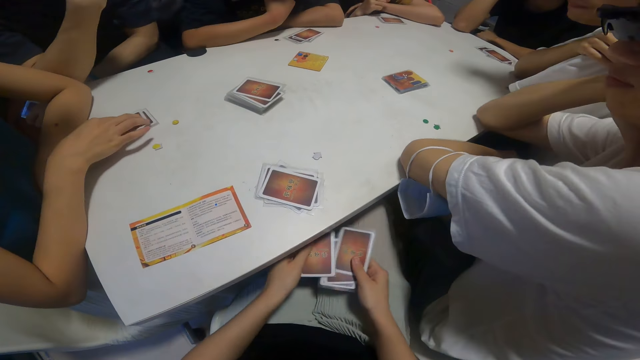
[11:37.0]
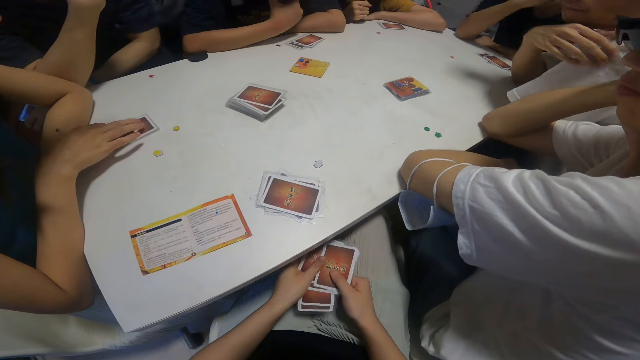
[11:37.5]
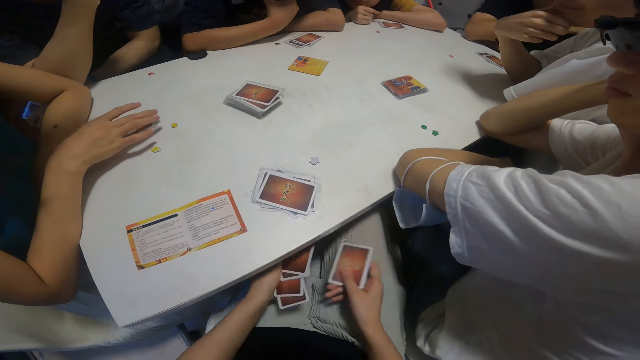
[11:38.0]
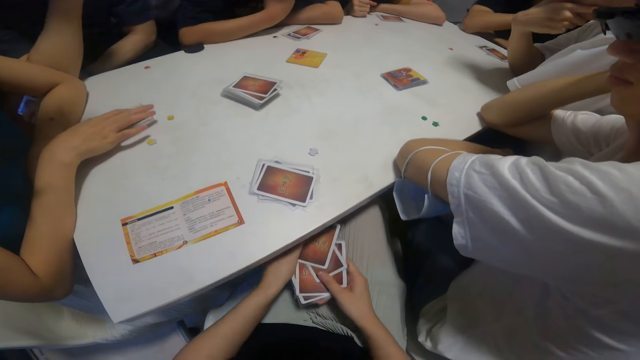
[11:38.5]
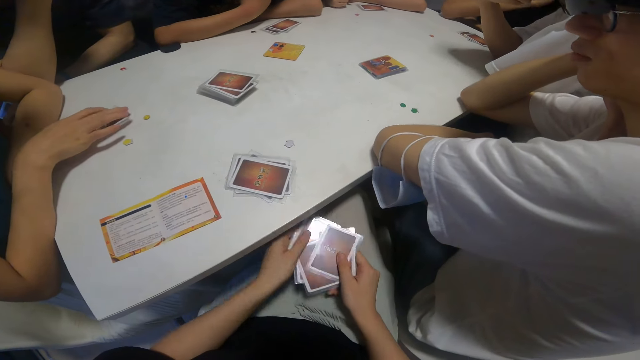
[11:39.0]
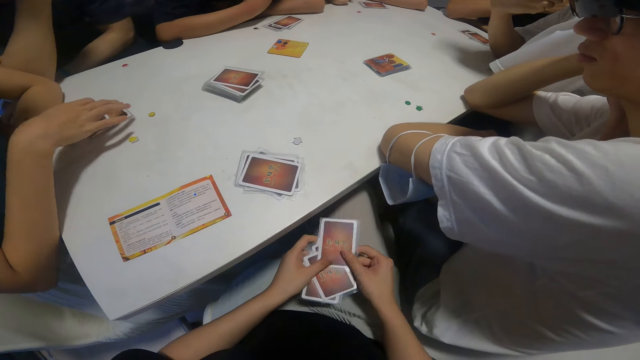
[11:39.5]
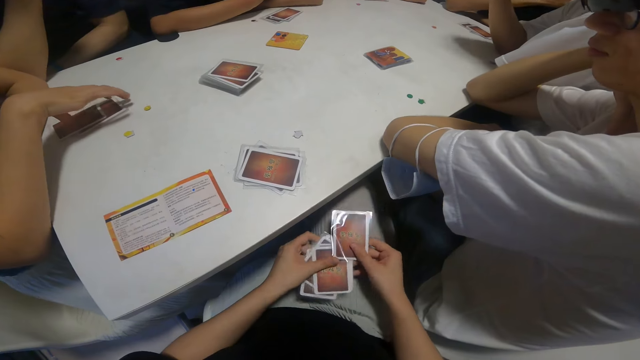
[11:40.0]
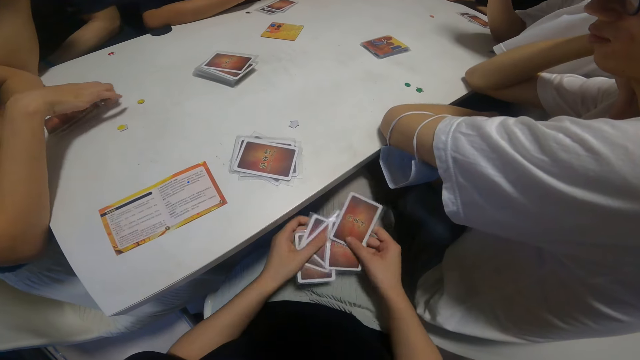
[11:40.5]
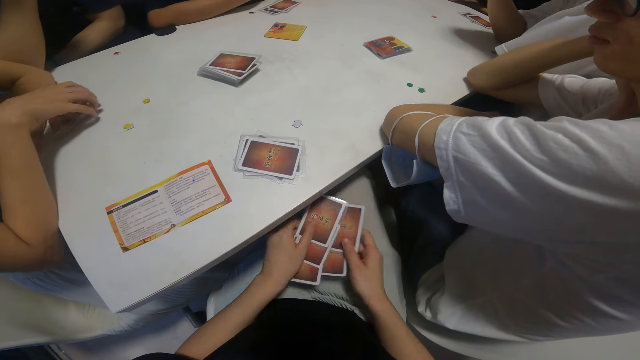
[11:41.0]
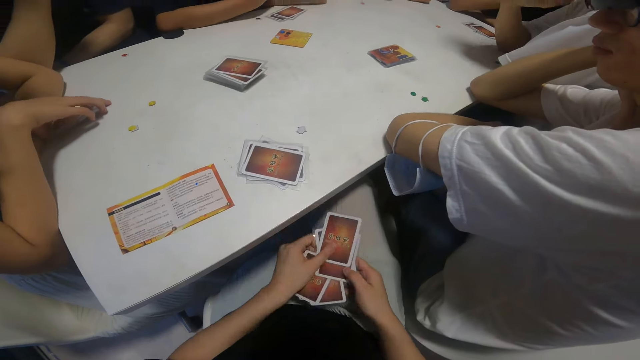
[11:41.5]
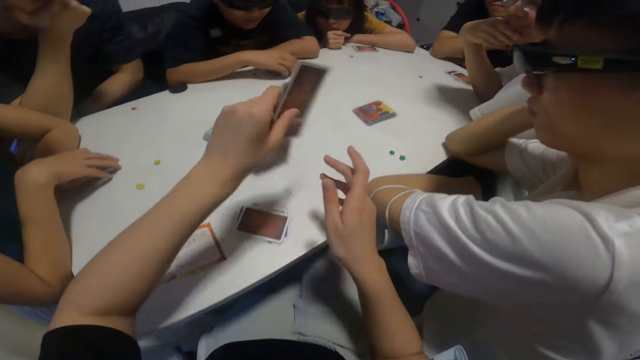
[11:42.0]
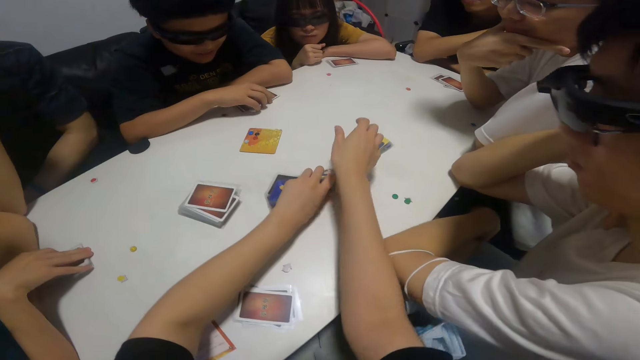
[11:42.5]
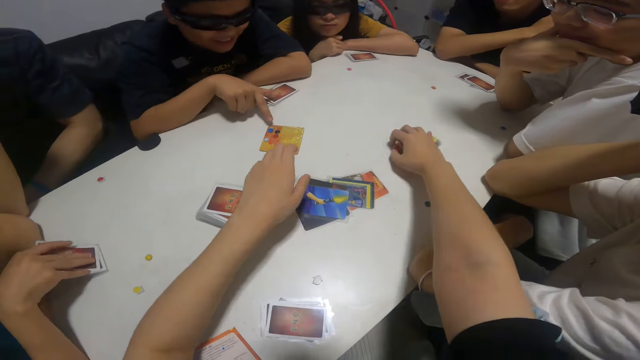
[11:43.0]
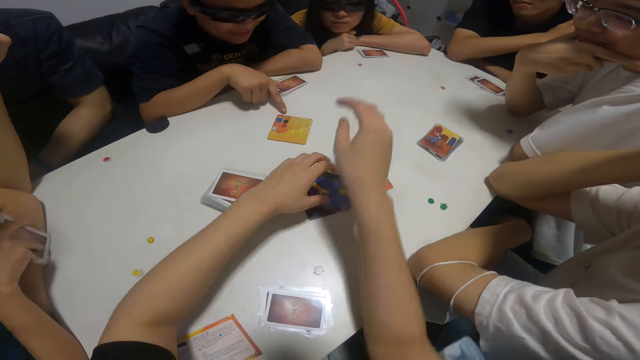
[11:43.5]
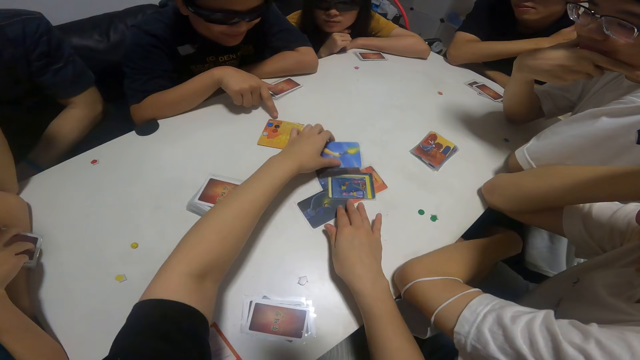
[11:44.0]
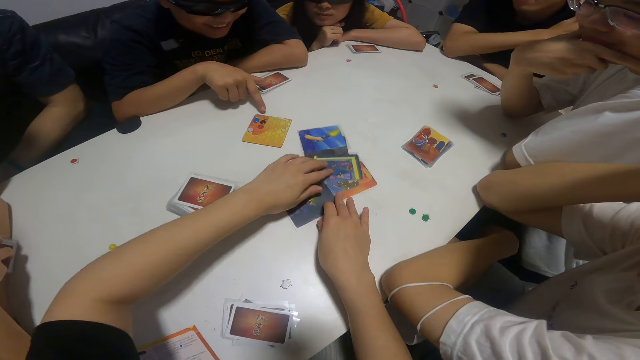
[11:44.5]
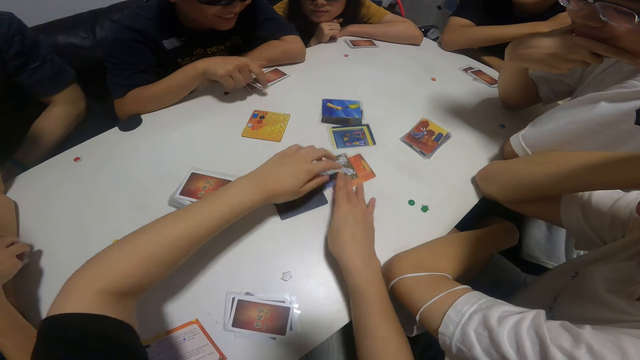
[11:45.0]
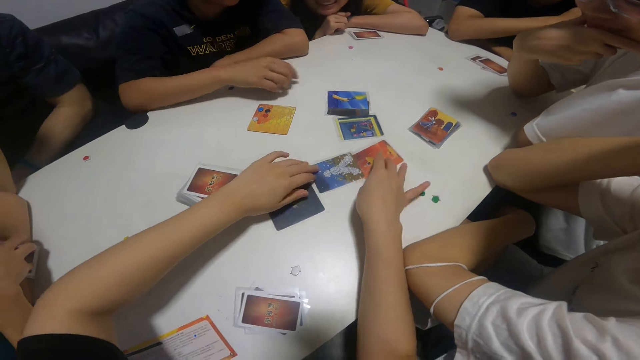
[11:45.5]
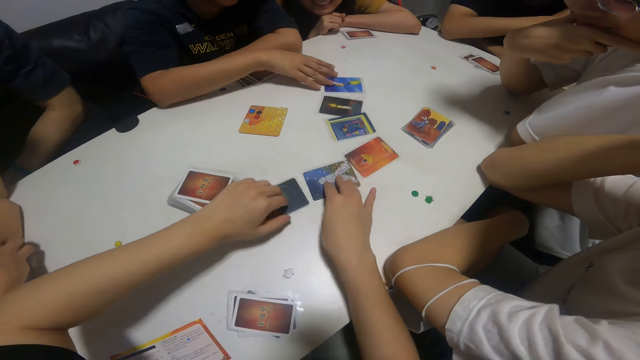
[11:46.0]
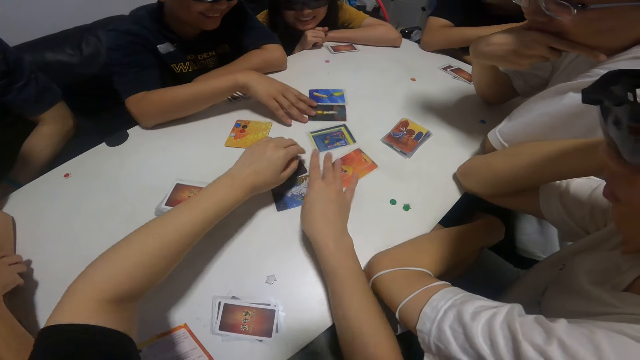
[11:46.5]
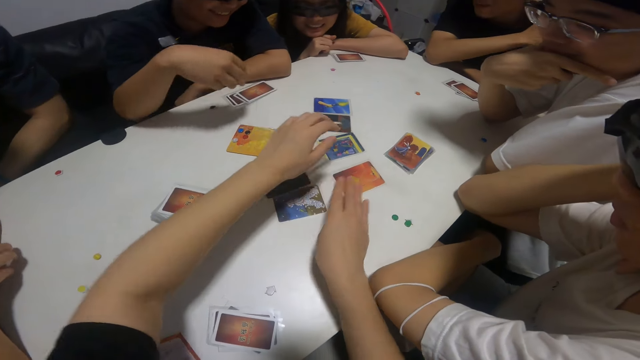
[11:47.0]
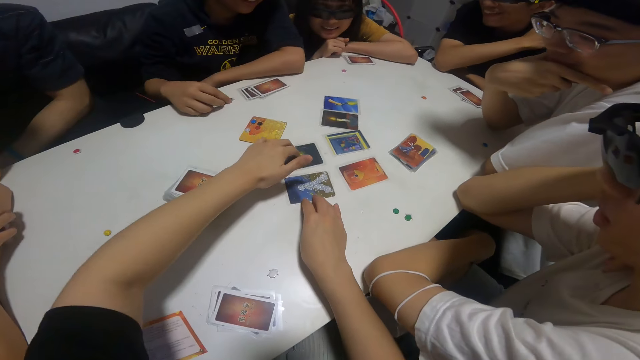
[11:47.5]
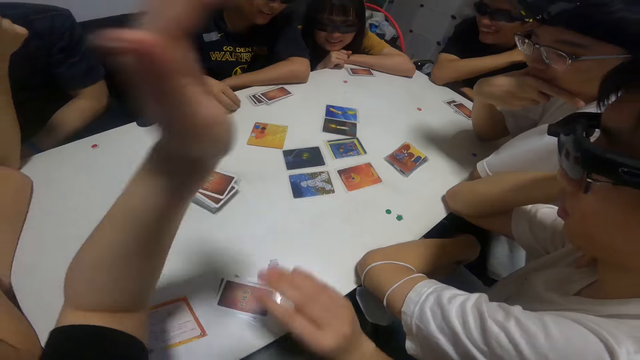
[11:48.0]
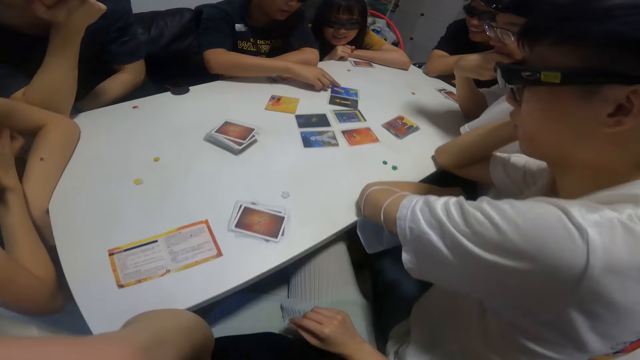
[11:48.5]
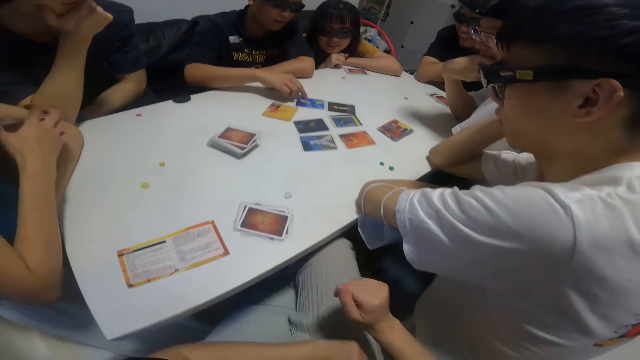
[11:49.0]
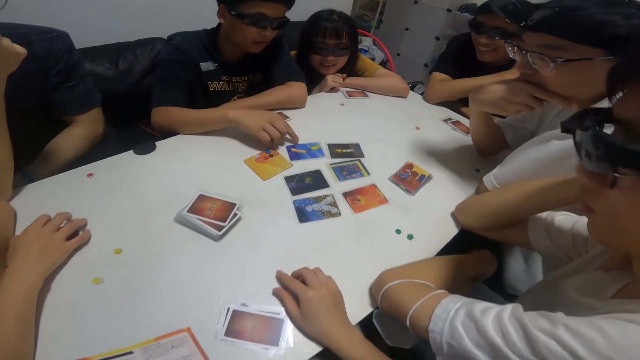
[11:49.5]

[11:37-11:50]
The camera wearer shuffles the cards in her hands and arranges her cards. A person holds cards. The camera wearer places the cards in her left hand on the table. Another person communicates. The camera wearer spreads the cards on the table with her hands and arranges the cards on the table. The other person holds the cards.

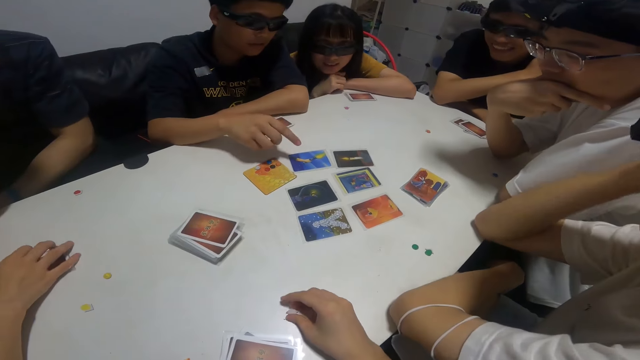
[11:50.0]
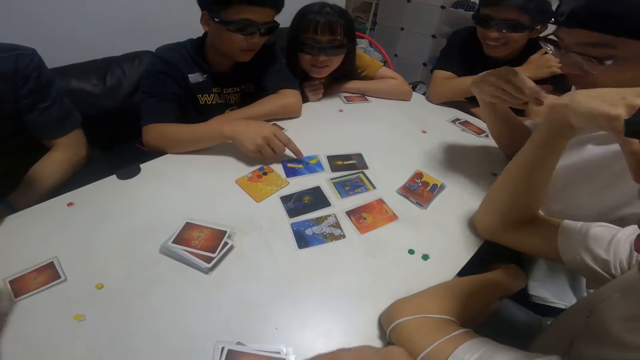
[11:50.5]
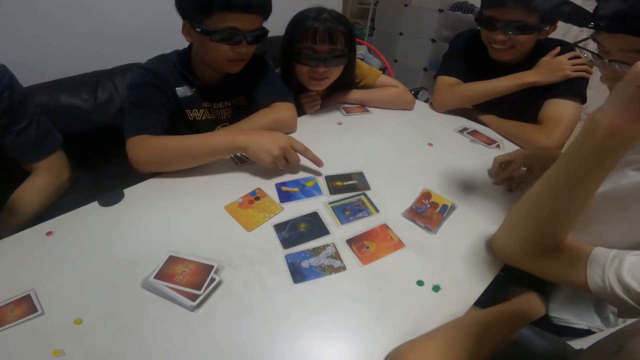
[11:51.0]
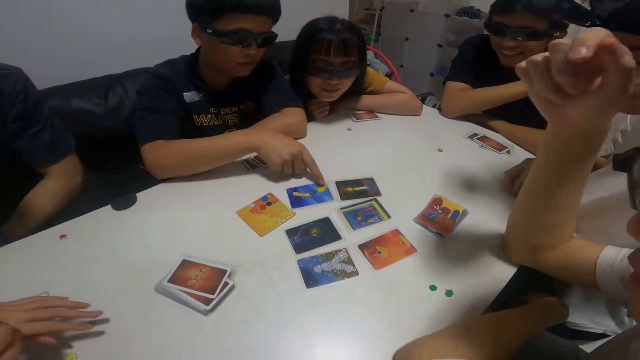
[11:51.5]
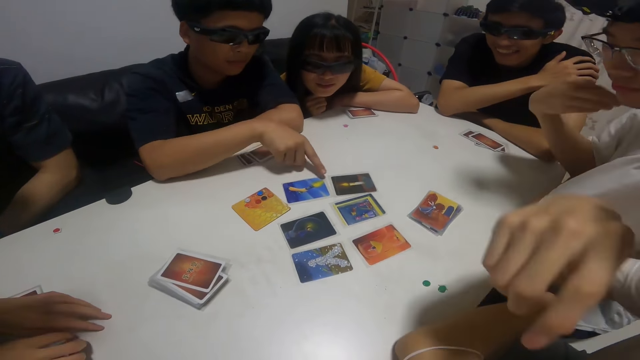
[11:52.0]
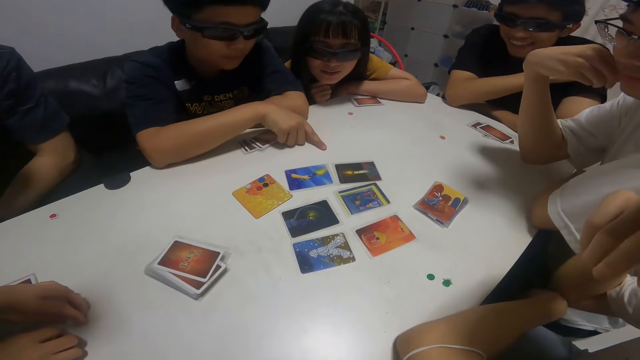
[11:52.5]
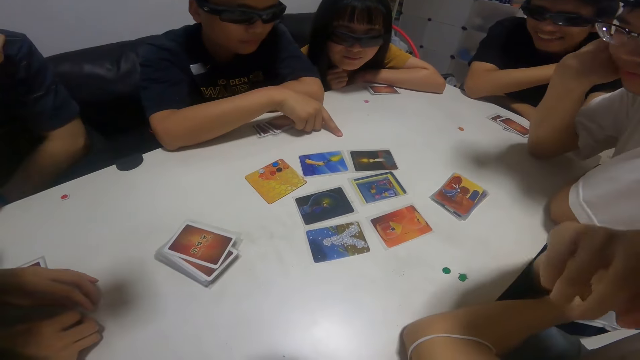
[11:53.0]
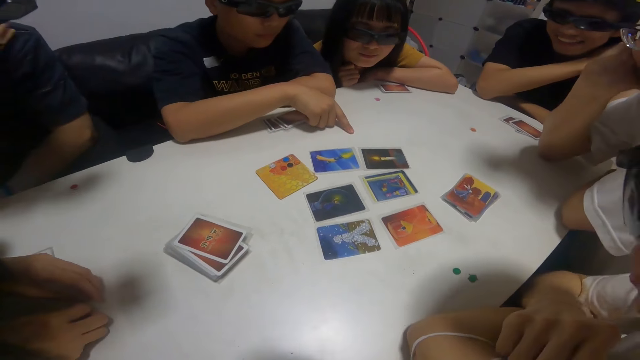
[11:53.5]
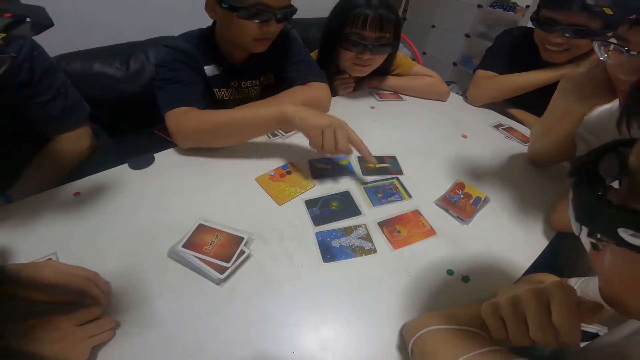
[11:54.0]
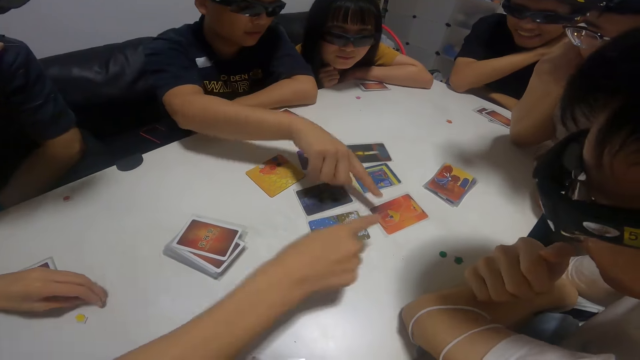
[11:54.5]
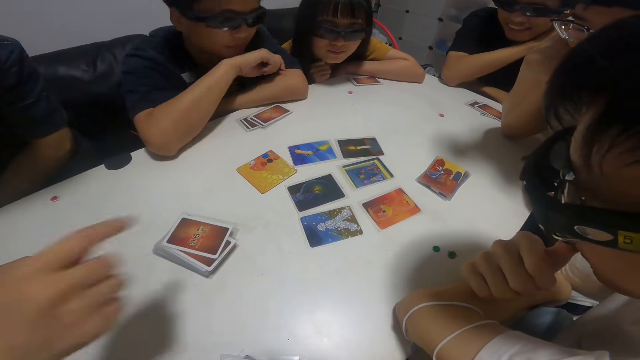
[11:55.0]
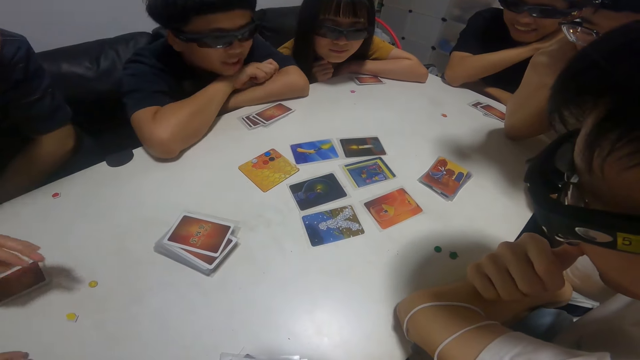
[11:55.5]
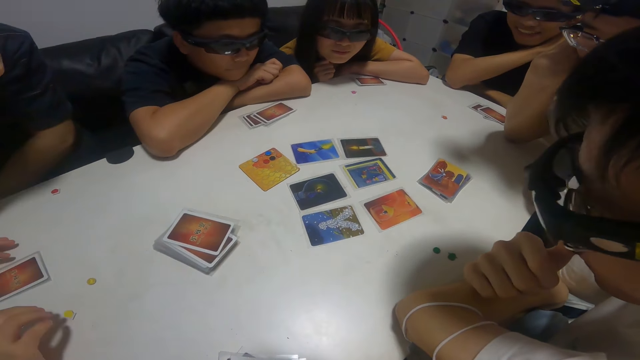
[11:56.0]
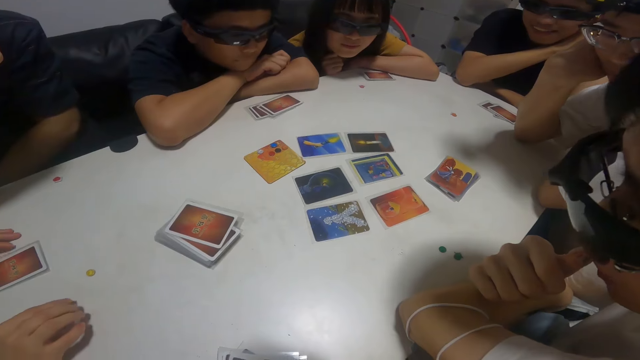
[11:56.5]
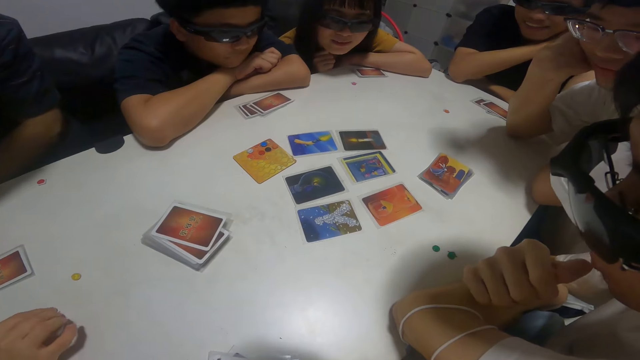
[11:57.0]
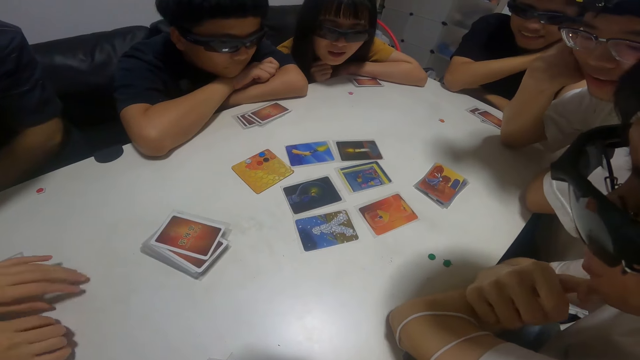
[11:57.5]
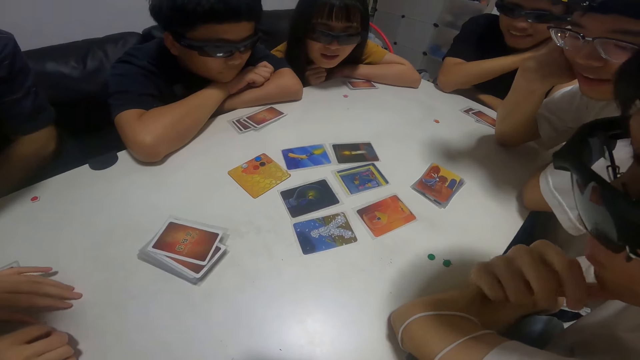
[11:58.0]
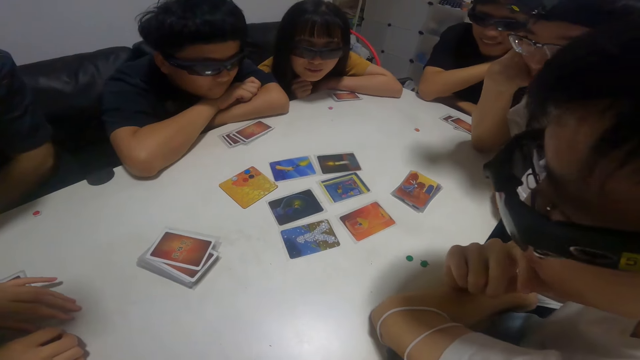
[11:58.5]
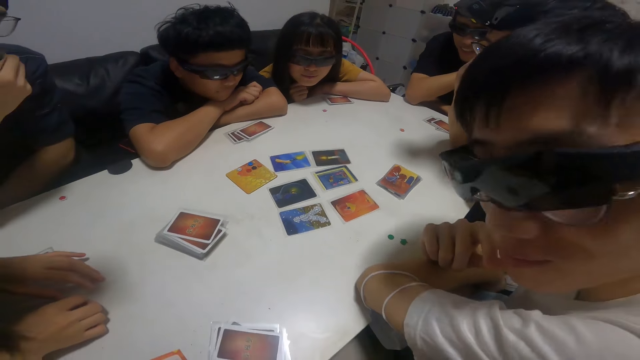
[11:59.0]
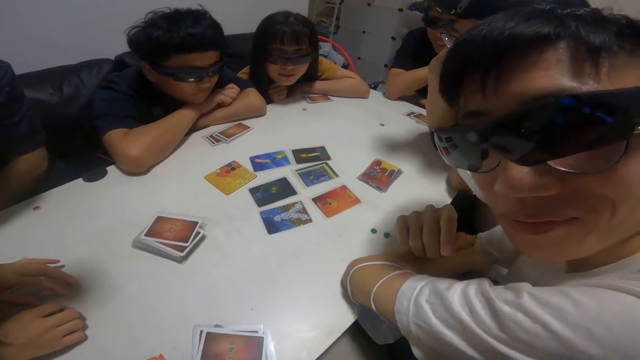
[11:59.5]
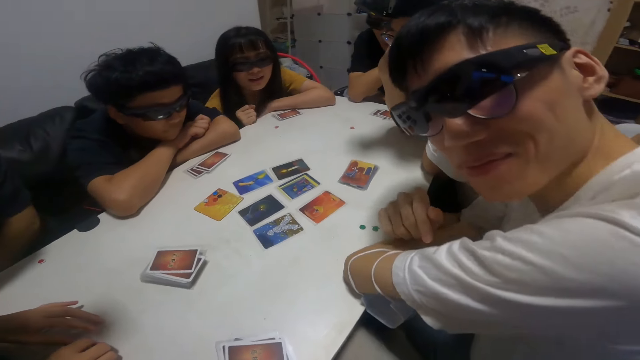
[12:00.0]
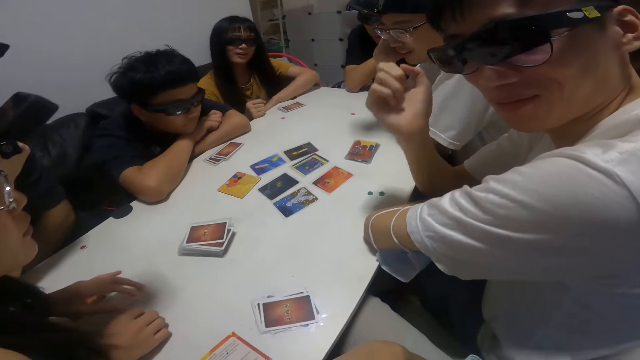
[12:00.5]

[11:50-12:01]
A boy touches cards on the table with his right finger. A person communicates. Another person communicates. The camera wearer looks at the cards.
